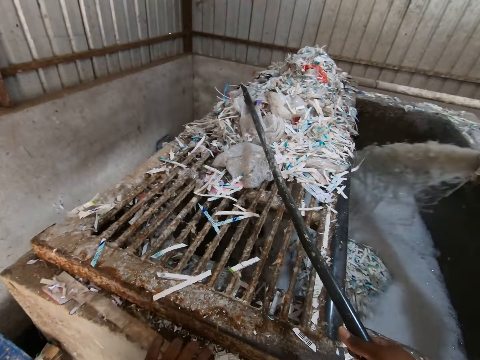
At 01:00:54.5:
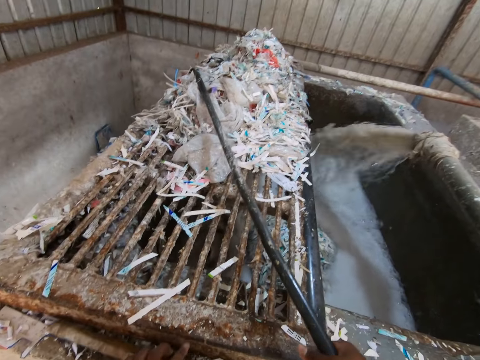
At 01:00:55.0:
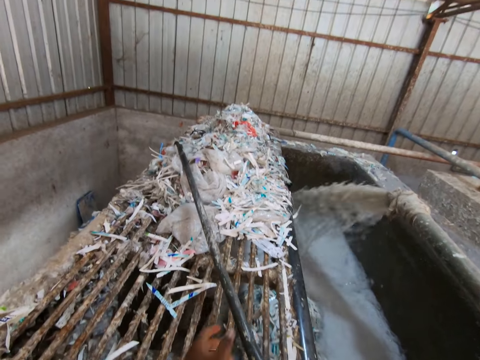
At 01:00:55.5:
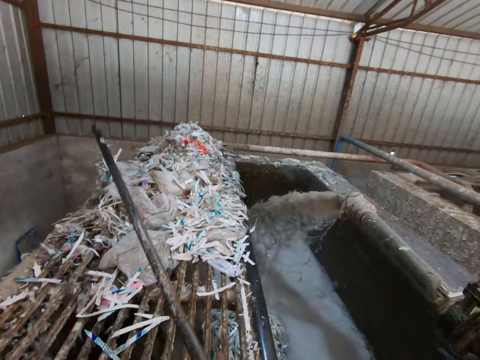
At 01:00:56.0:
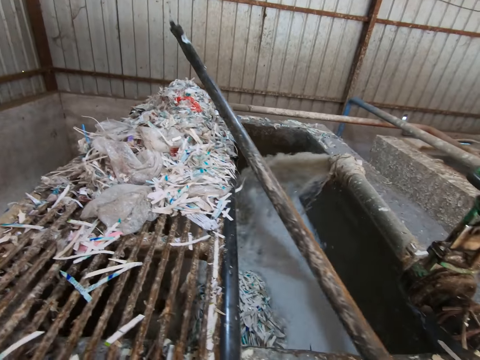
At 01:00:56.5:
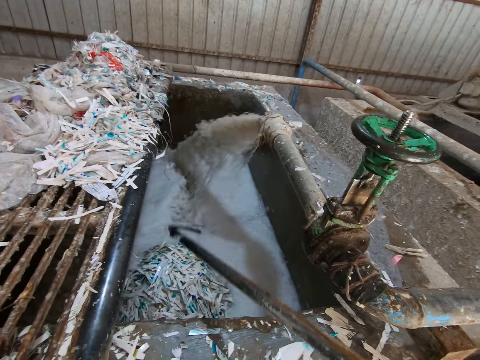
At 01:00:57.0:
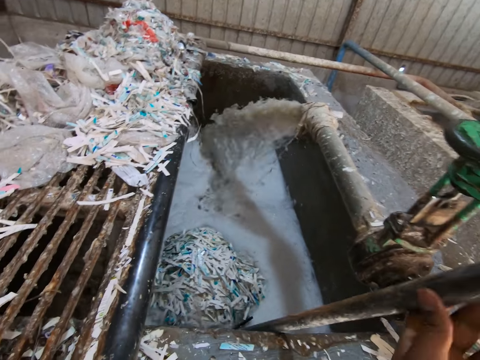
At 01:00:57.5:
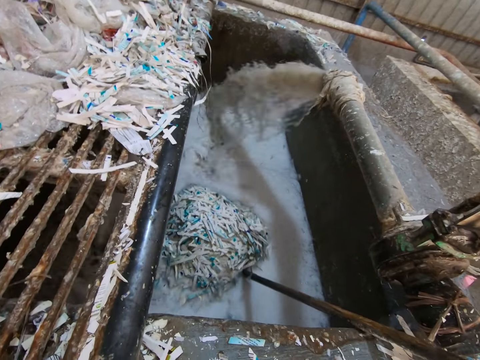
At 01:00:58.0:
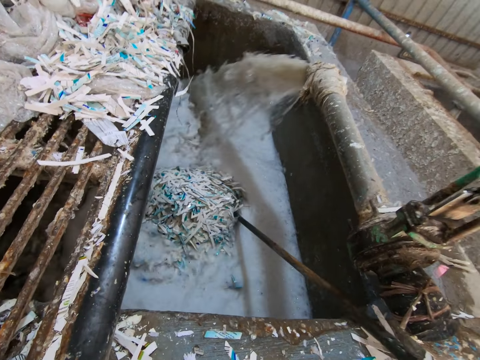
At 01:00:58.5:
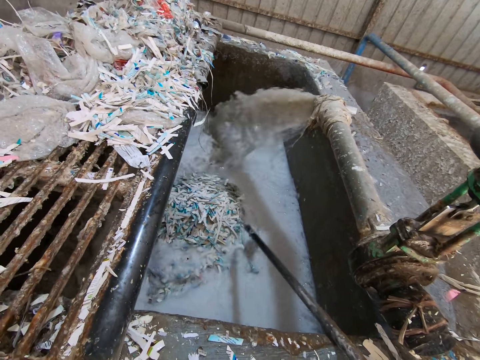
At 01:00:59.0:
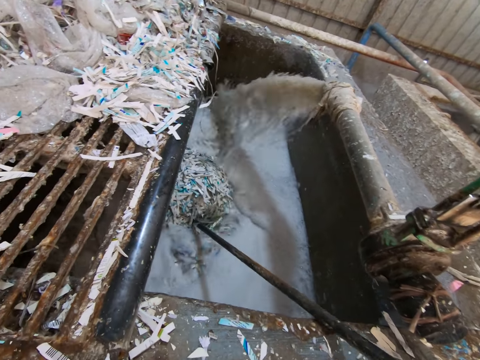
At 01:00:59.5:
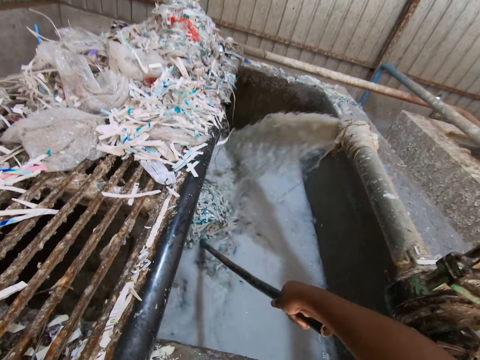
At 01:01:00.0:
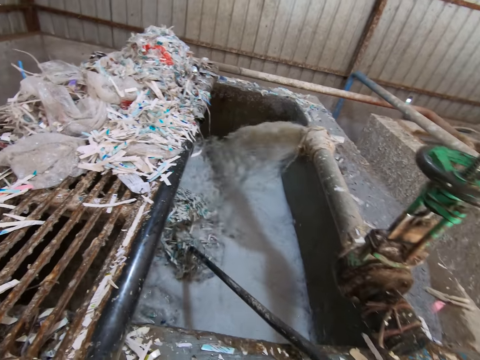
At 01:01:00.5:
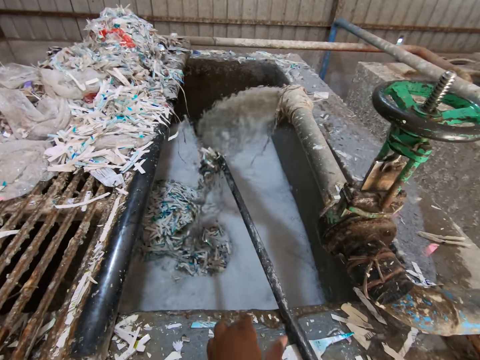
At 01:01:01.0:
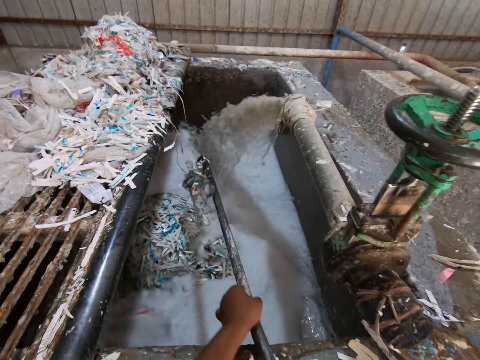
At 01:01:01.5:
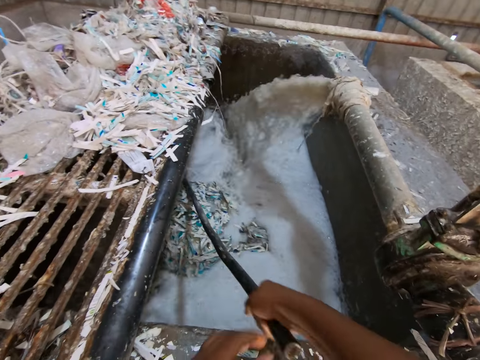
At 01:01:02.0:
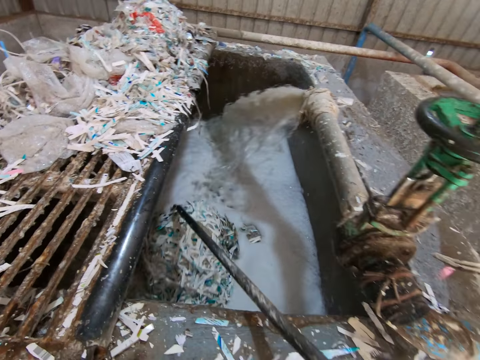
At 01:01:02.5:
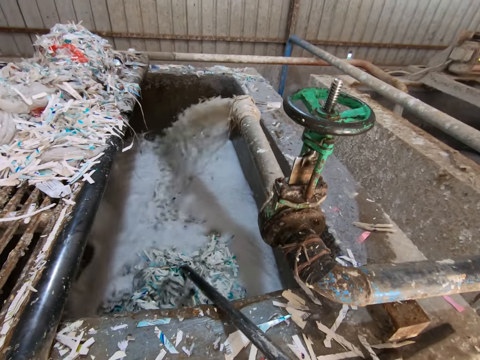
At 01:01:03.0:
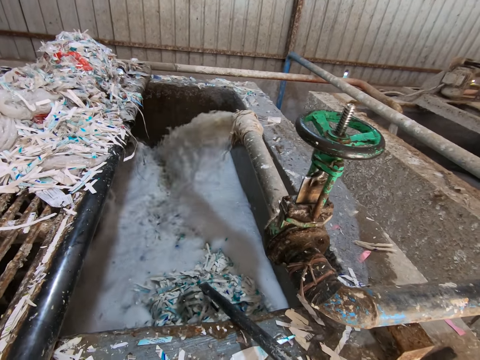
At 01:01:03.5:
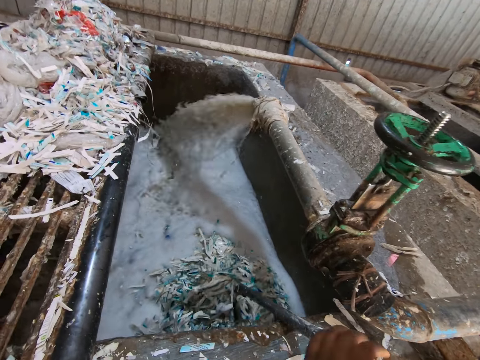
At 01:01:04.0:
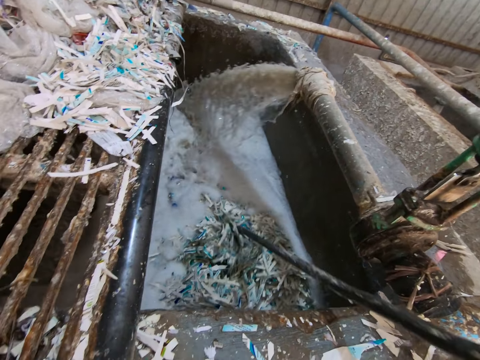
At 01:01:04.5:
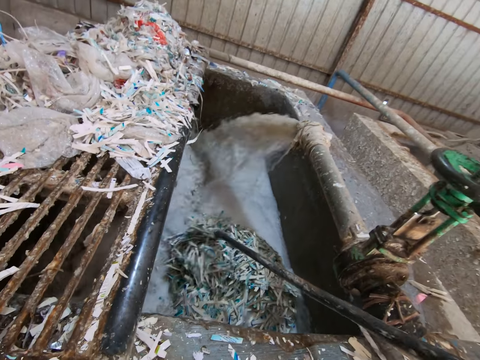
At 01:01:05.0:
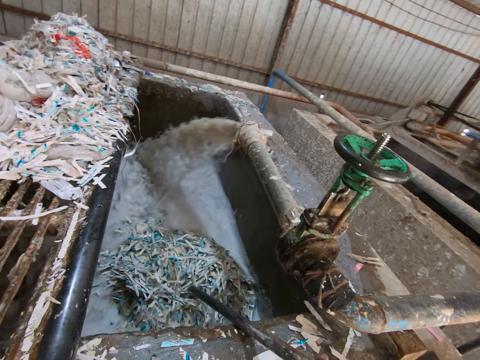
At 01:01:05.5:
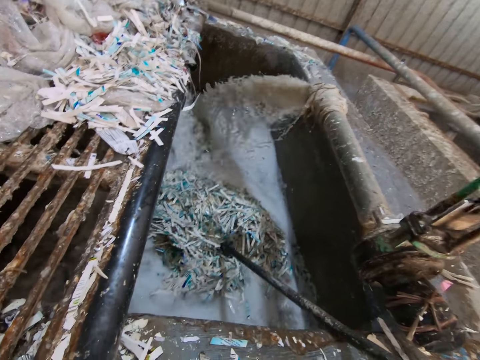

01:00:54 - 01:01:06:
The camera wearer drops the stick in his left hand on the pool slab. He holds the rod with his left hand. He stirs the materials with the metal rod inside the water chamber. He scatters some papers in the pool with the rod in his right hand. He holds the rod with both hands. He scatters the papers in the pool with the rod in his right hand.

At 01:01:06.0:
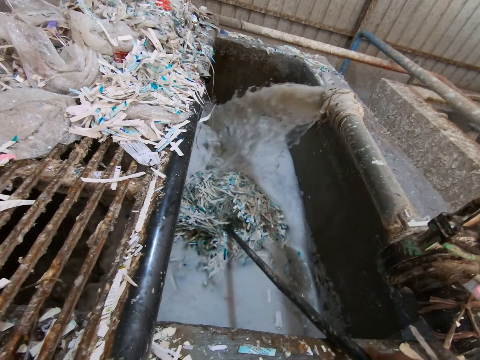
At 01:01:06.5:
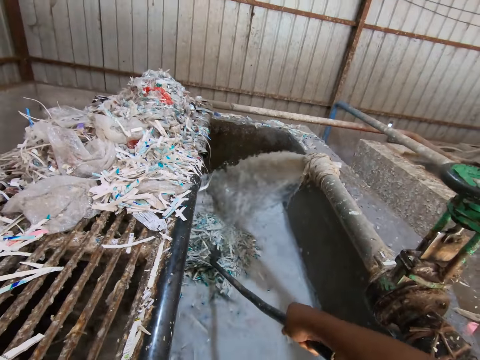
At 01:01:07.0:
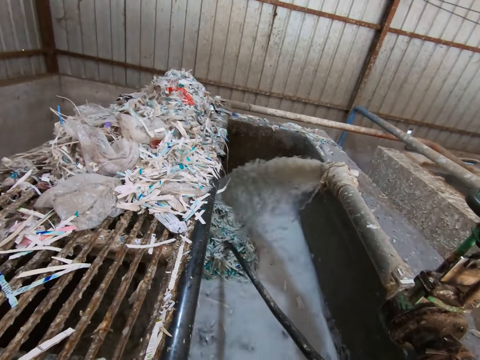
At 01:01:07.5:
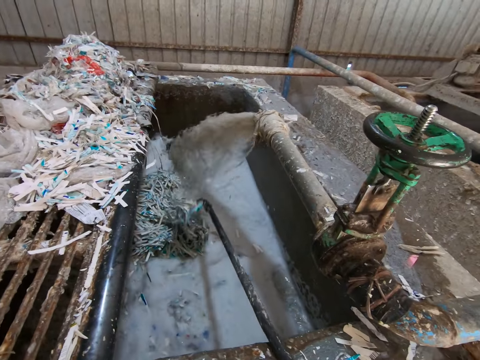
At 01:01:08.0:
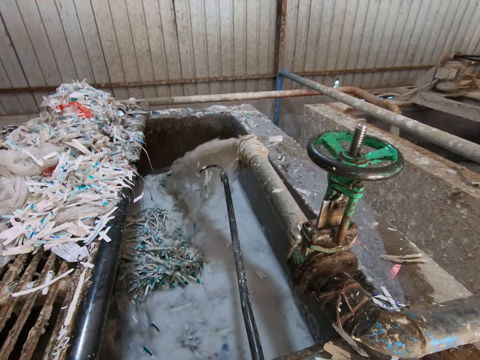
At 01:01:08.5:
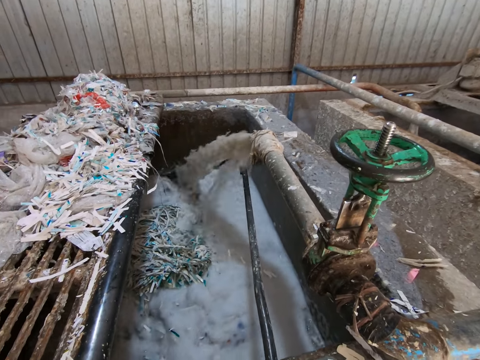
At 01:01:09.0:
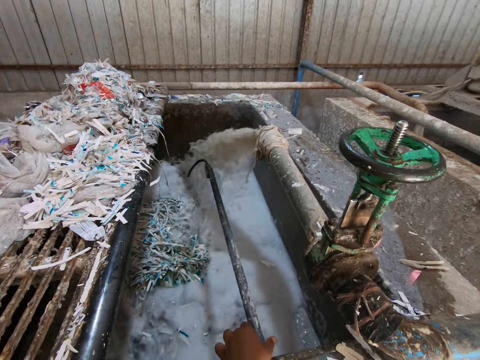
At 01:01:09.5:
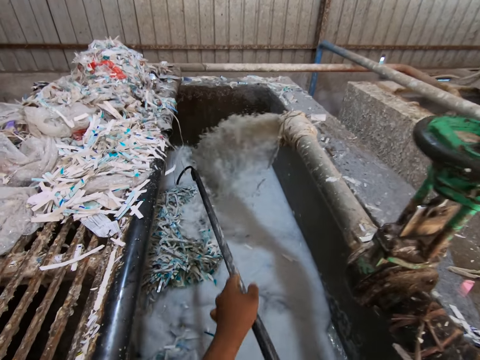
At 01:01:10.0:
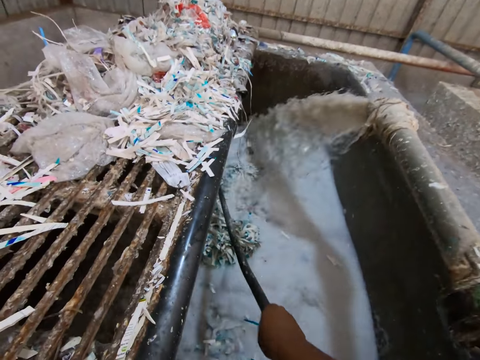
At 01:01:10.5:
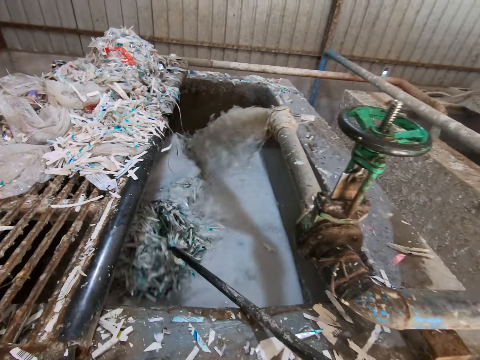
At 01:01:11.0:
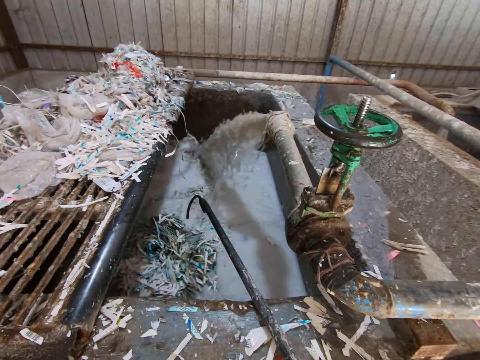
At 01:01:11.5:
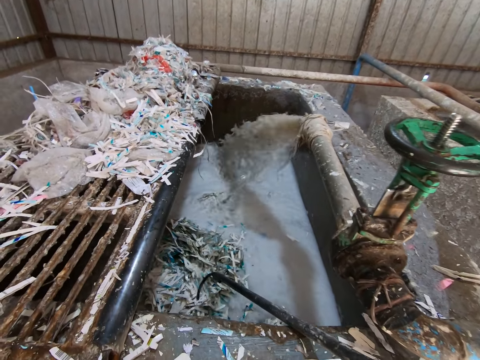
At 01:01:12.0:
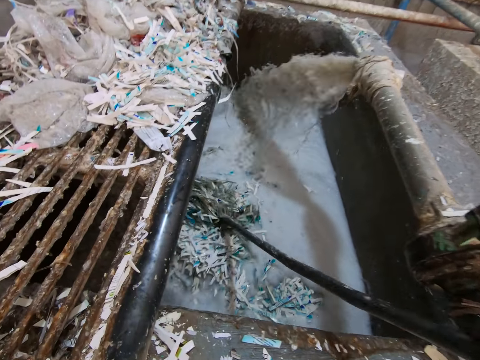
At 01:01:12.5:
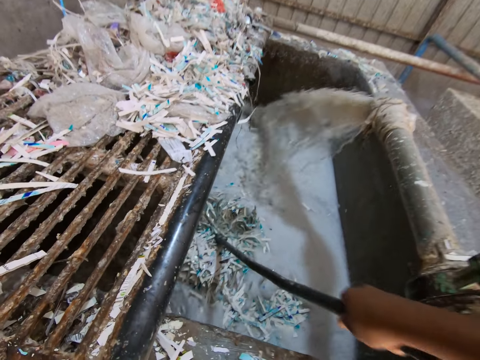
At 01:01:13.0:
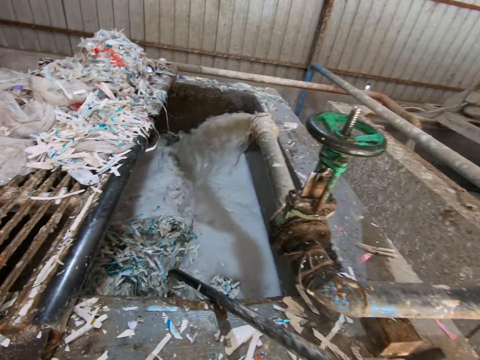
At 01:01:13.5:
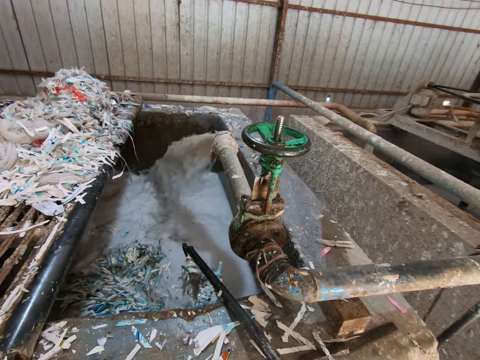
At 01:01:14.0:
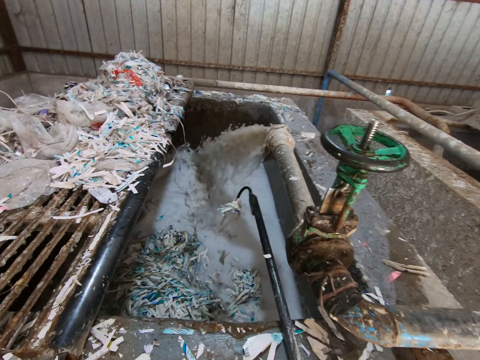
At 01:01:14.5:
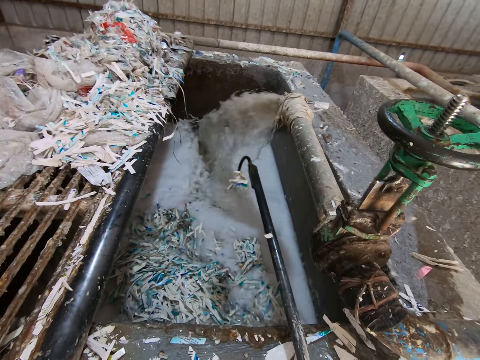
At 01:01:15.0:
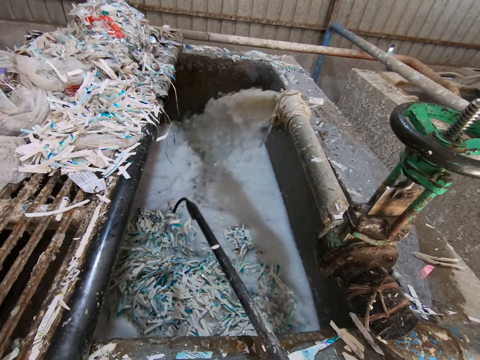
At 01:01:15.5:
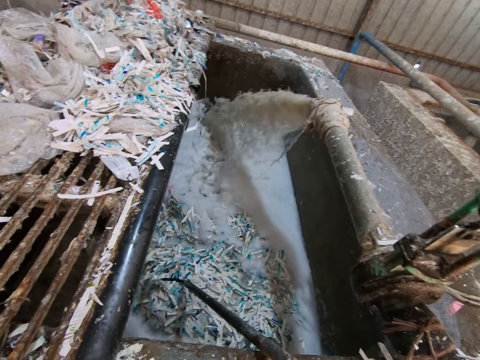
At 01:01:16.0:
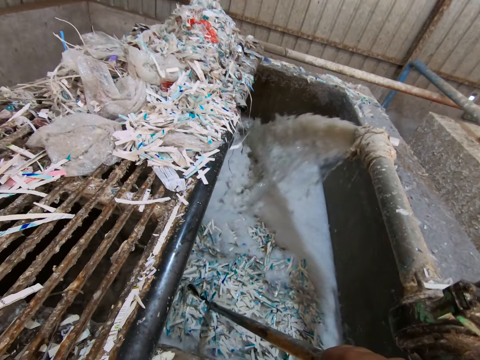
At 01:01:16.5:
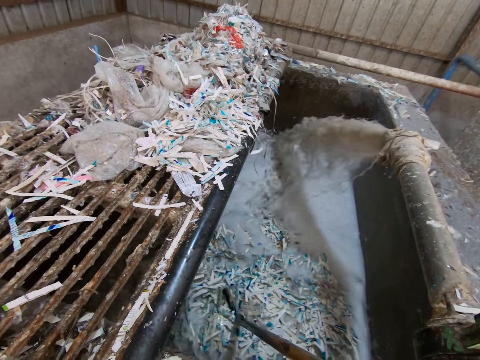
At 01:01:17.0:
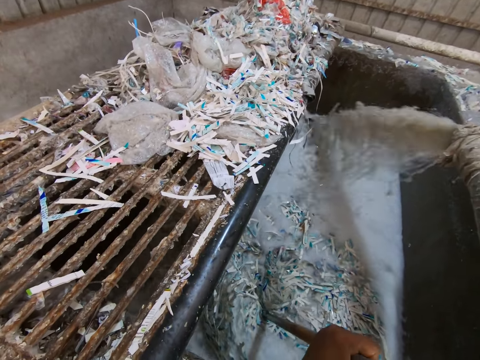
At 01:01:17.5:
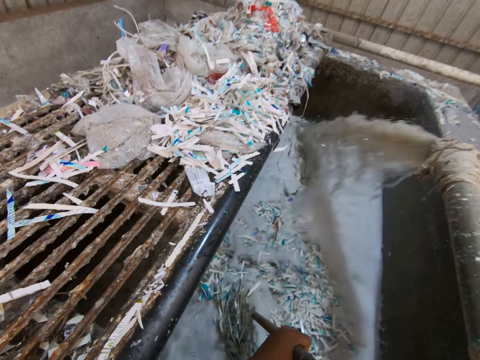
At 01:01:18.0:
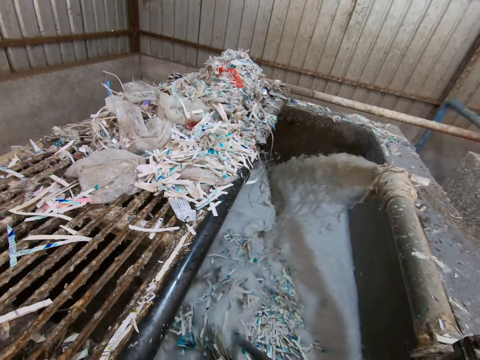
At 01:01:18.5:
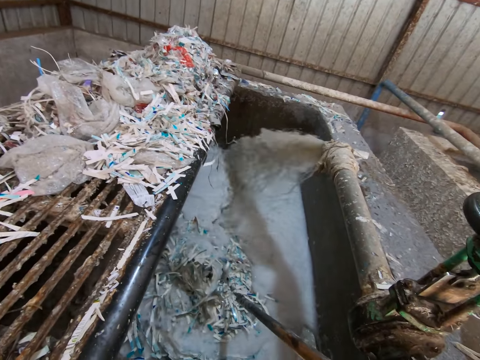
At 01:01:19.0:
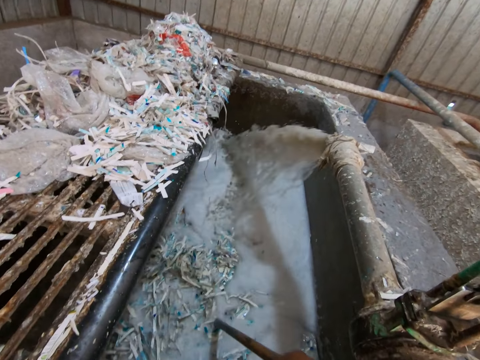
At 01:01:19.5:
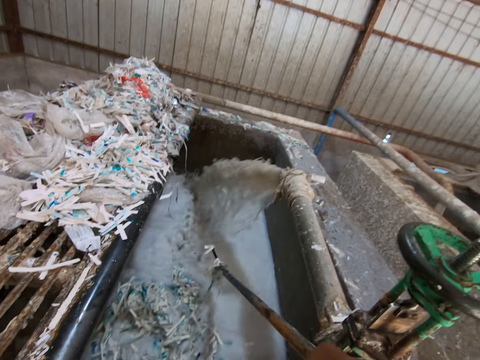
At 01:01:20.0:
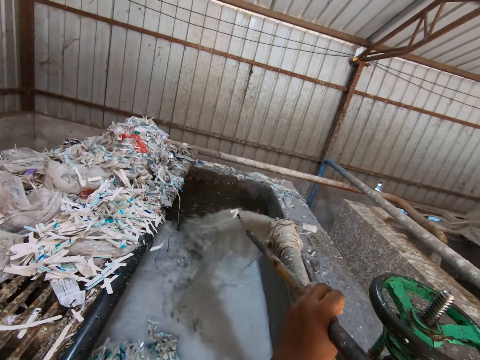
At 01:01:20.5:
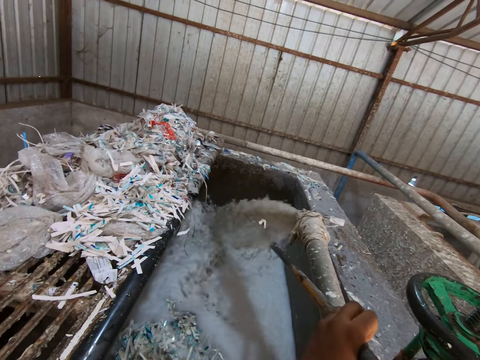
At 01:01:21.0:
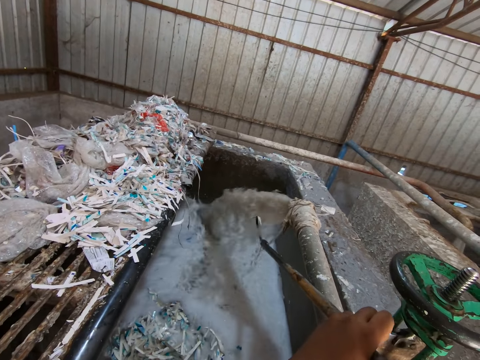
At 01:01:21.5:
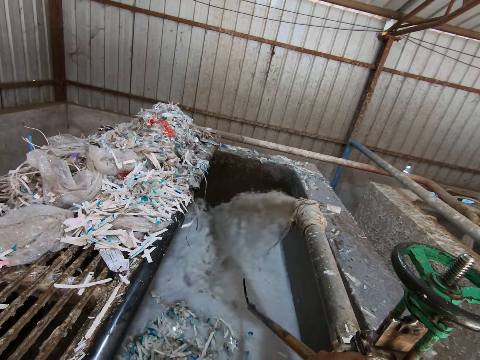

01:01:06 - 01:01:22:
The camera wearer rinses the rod in his hands with water from a pipe. He scatters the papers in the pool with the rod in his right hand. He holds the rod with both hands. He rinses the rod in his hands with water from the pipe.
